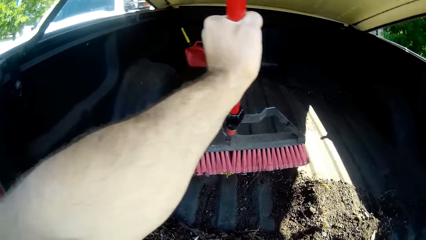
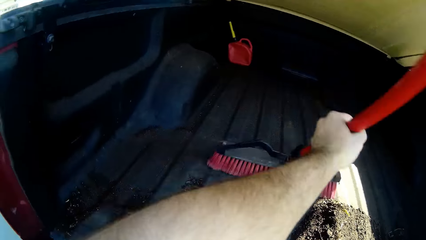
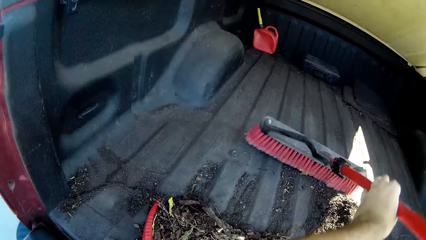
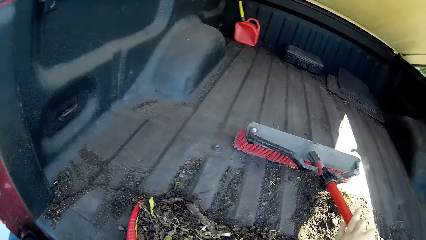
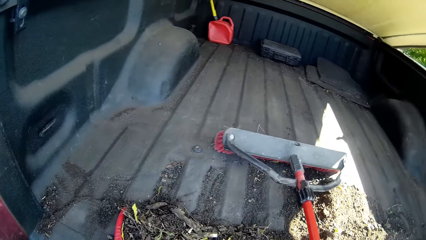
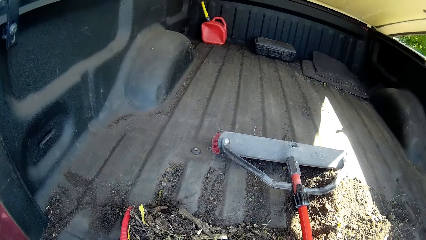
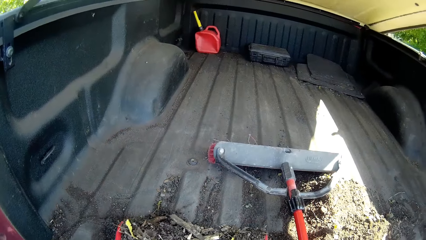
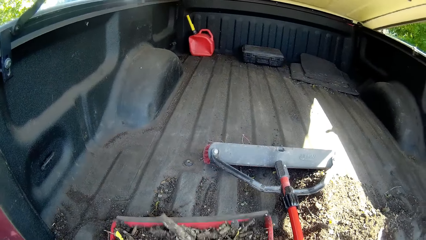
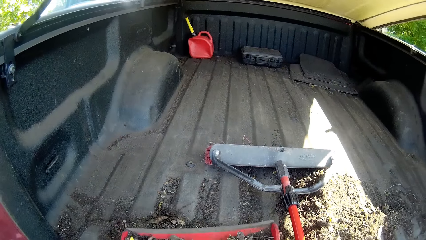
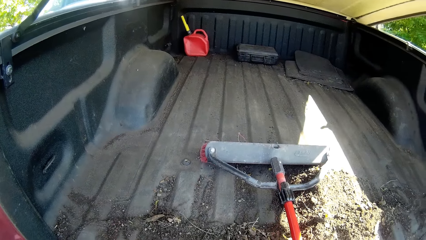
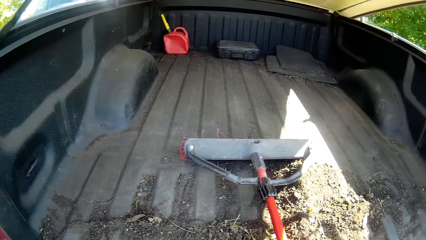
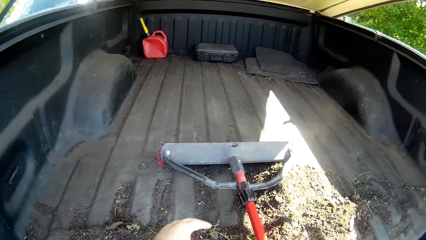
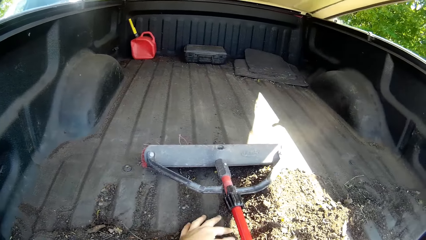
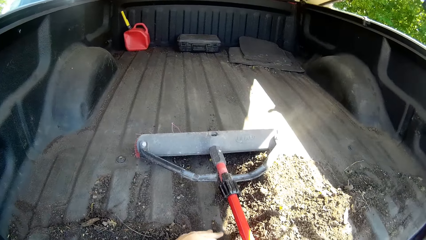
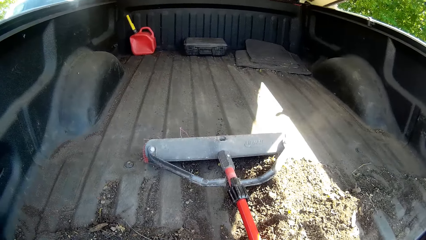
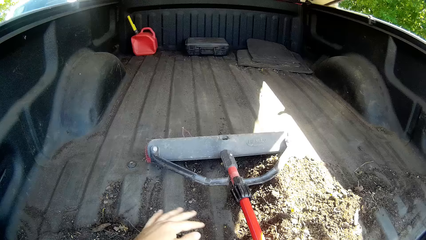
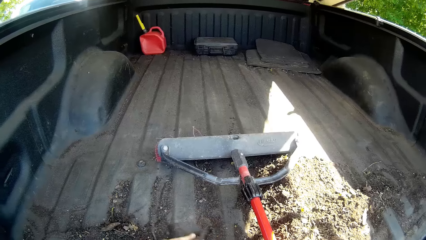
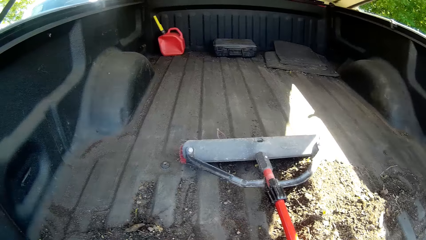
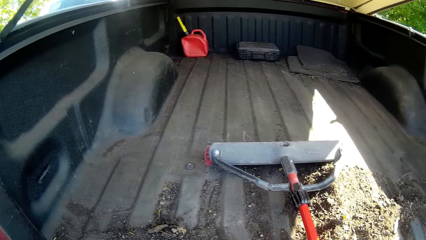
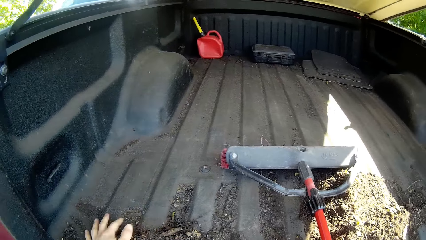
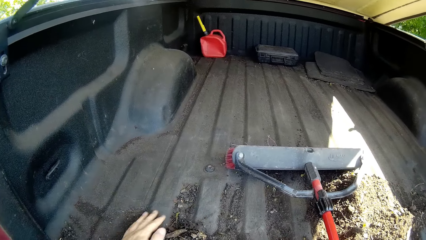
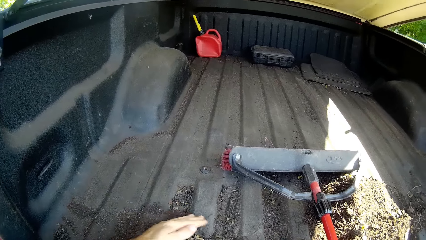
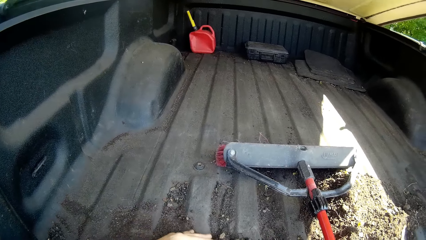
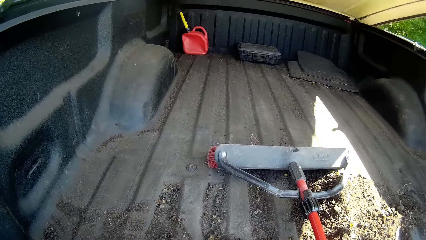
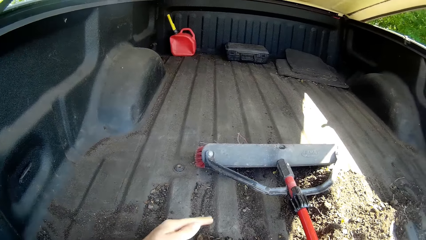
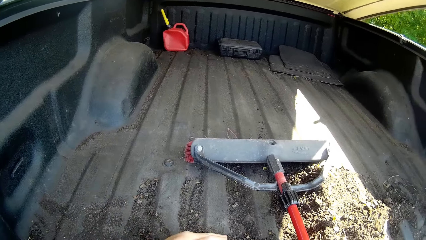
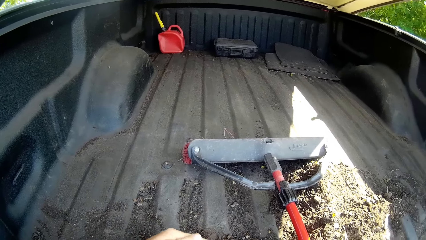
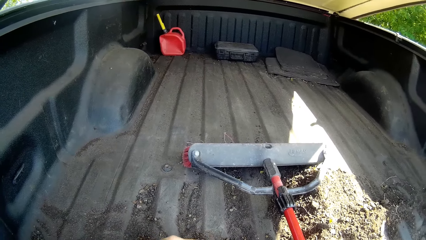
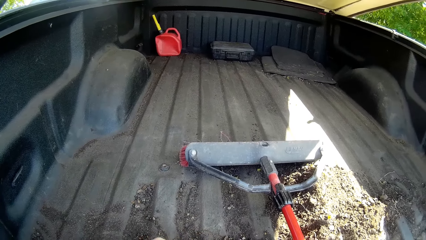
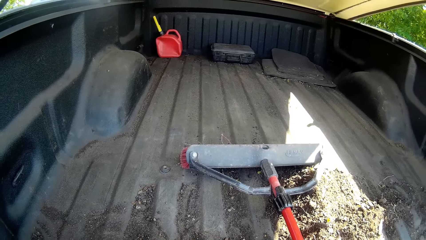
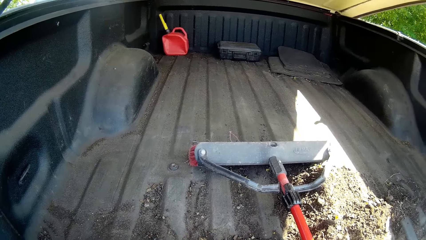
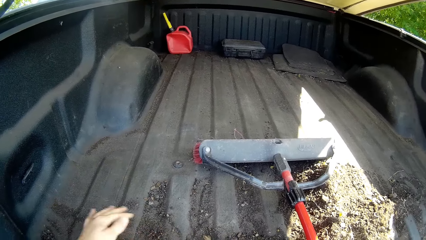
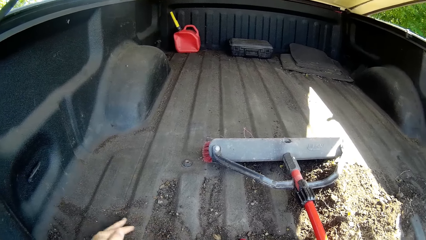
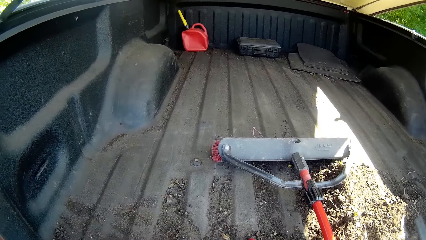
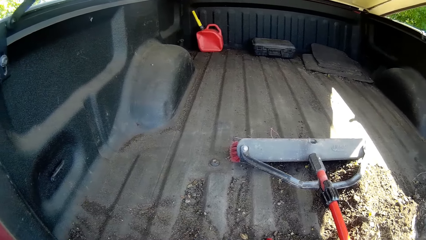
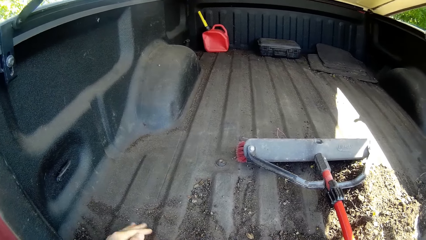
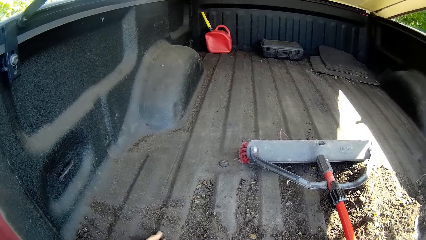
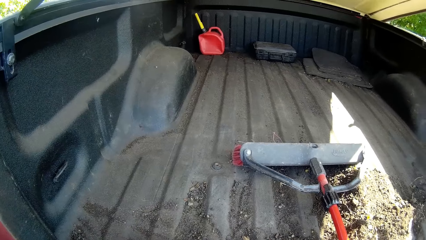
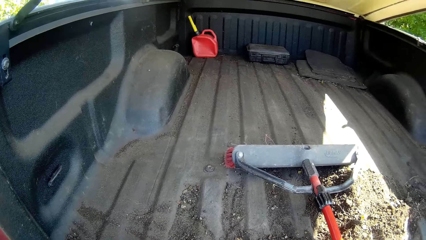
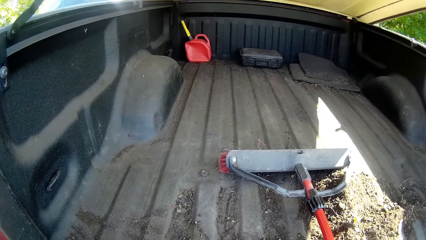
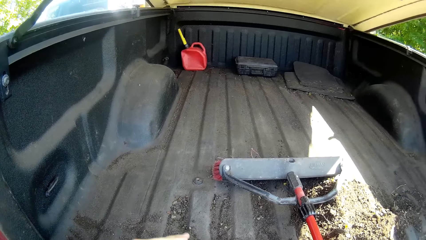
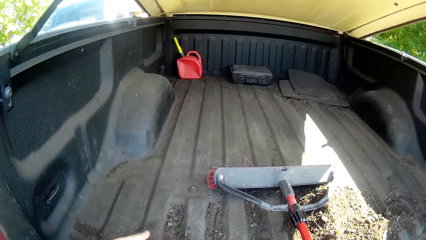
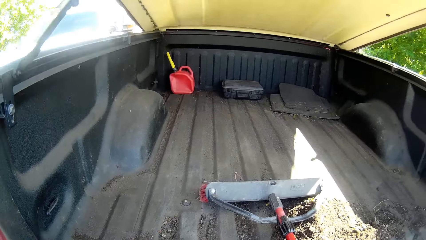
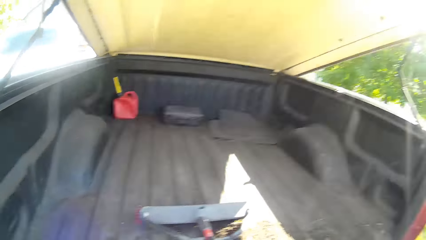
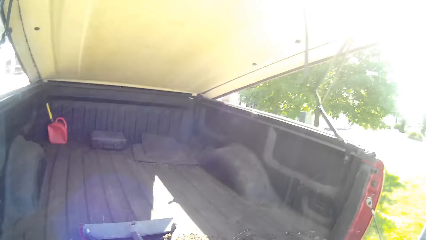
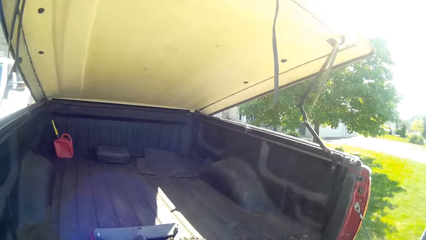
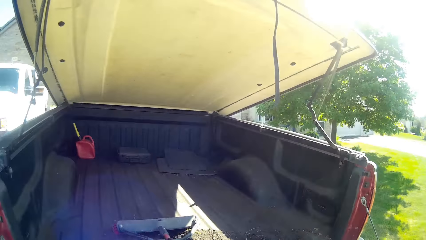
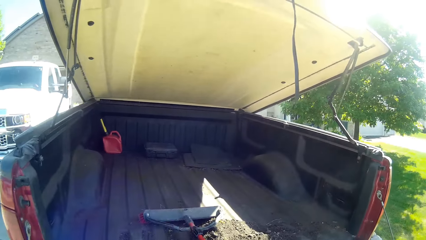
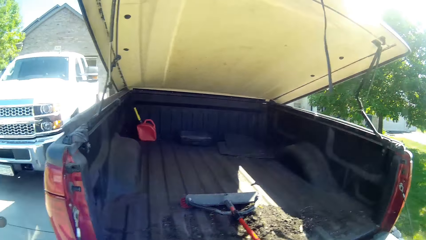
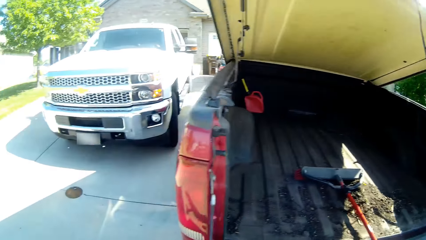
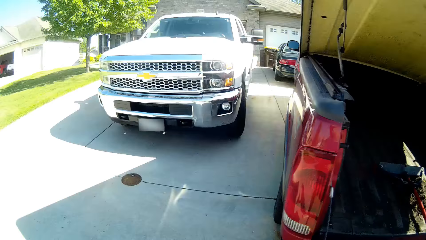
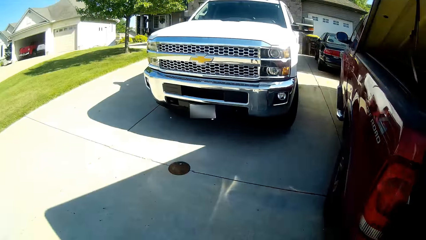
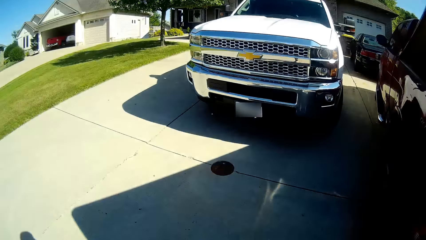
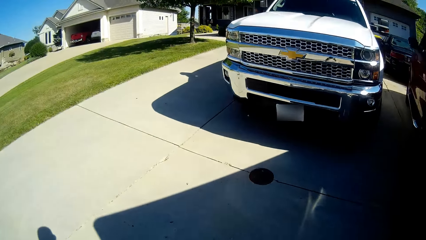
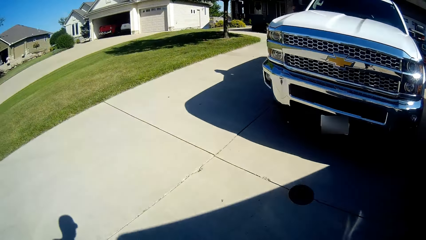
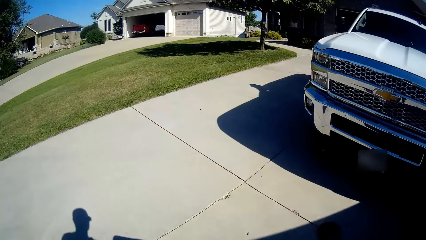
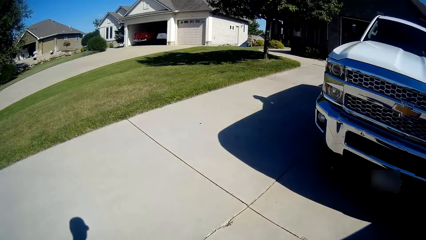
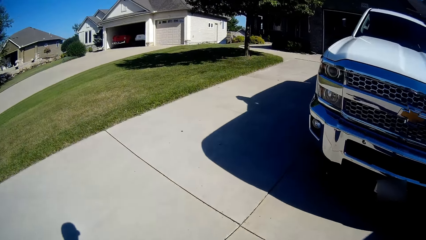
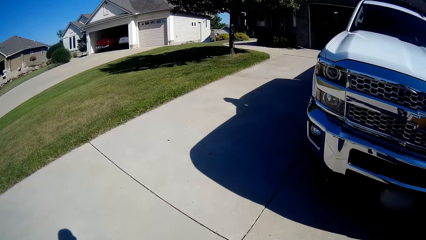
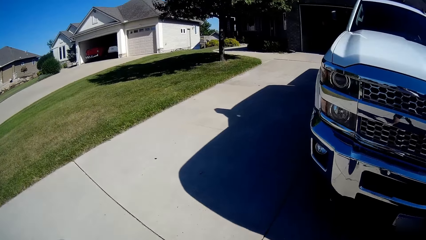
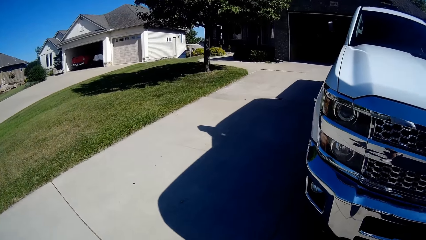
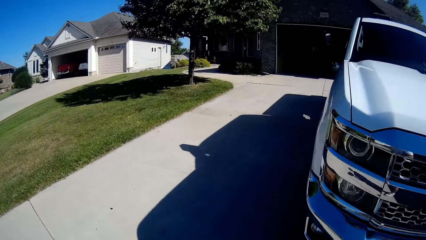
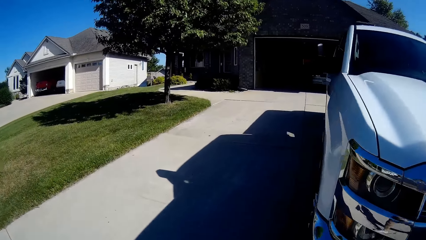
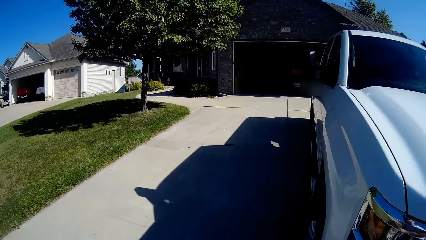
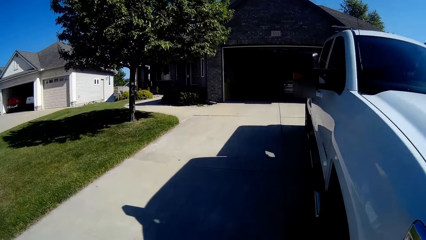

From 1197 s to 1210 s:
The camera wearer drops the sweeping brush in the boot of the truck. He packs the dirt in the truck into the packer with his left hand. He sweeps soil with his hands into the dustpan. He walks towards the house workshop.

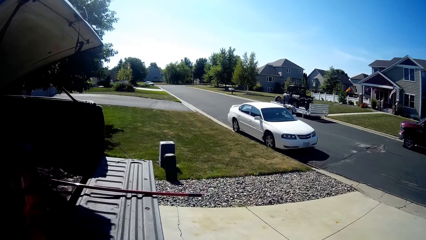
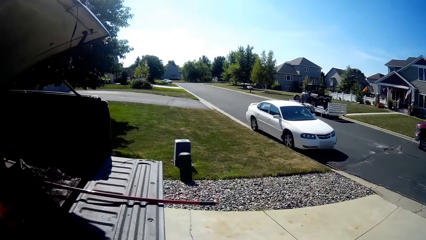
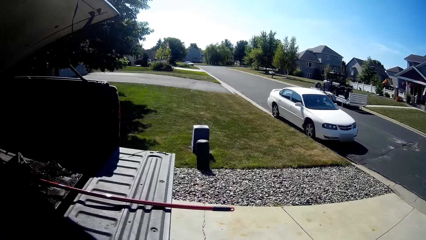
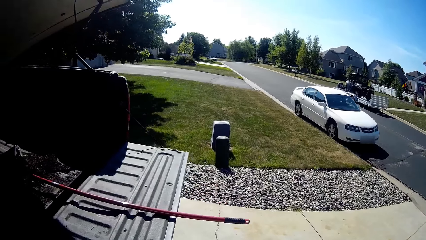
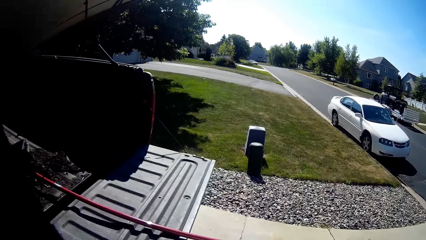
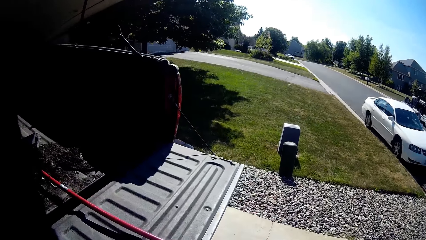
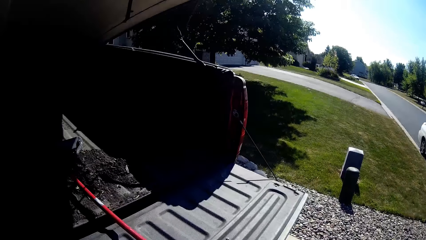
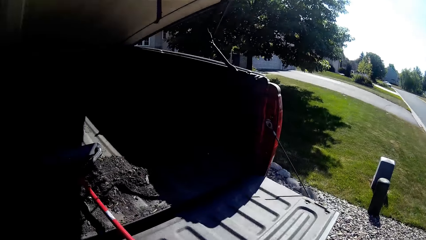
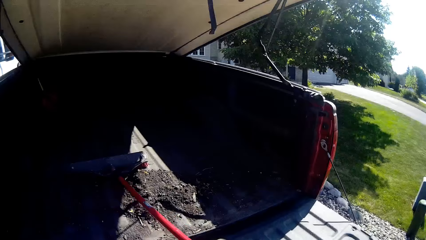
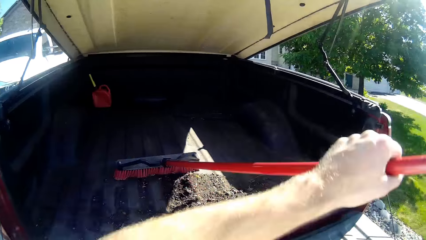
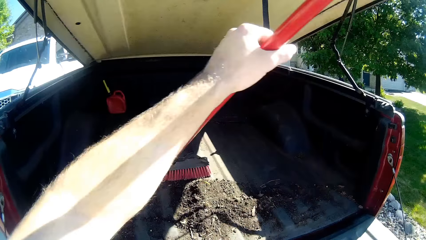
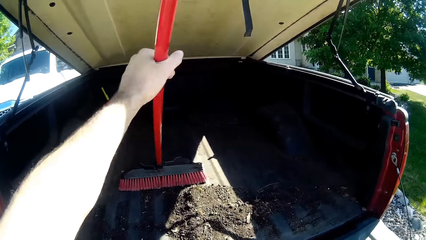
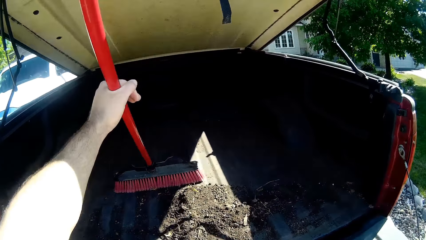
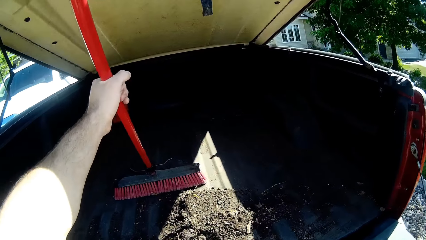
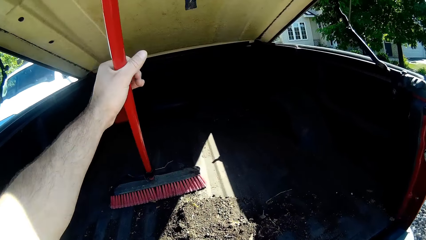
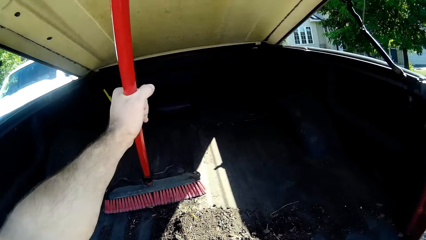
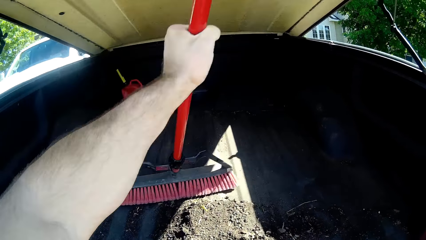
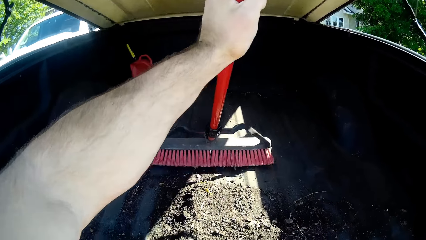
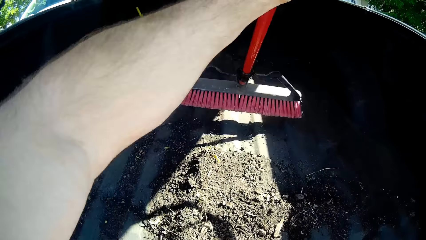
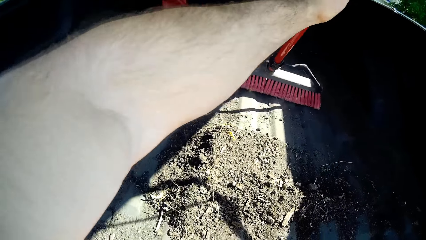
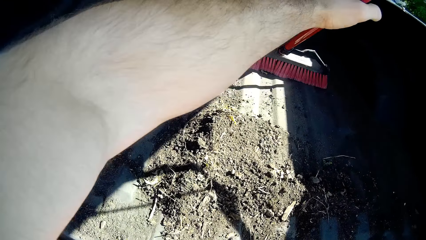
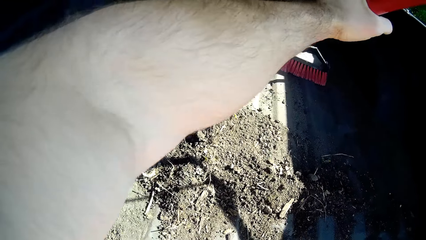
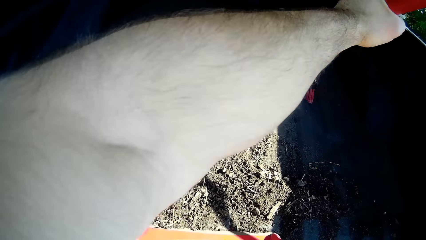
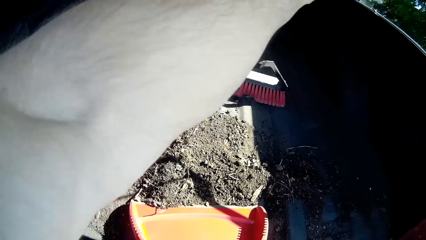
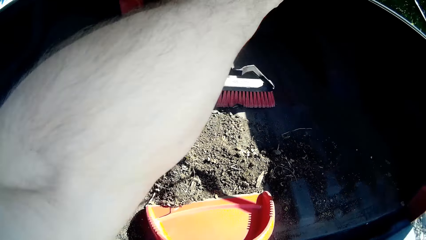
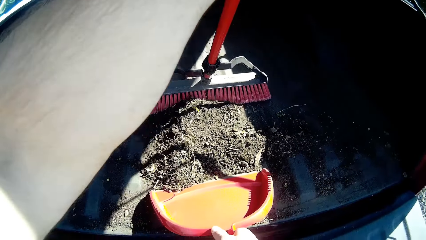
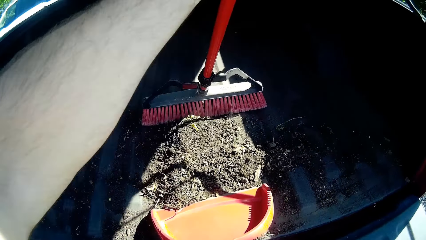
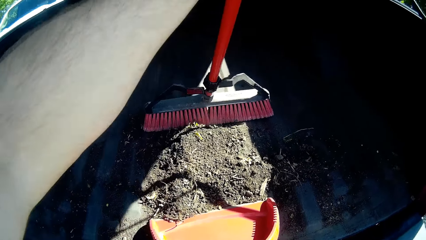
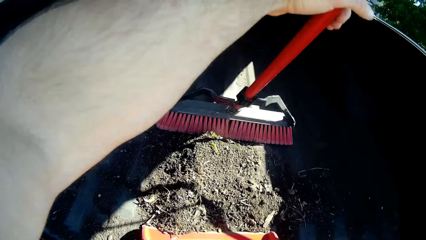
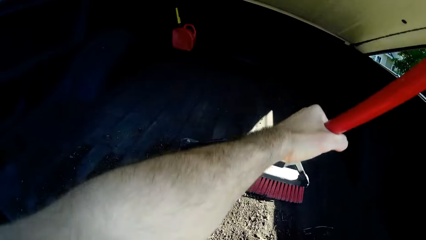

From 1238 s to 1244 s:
The camera wearer picks up the broom. They sweep the soil on the dustpan. They collect the soil dust.
